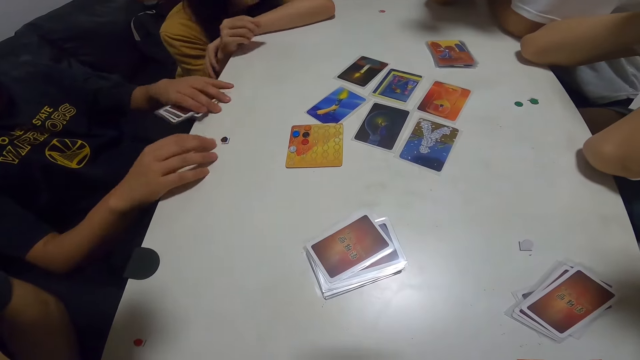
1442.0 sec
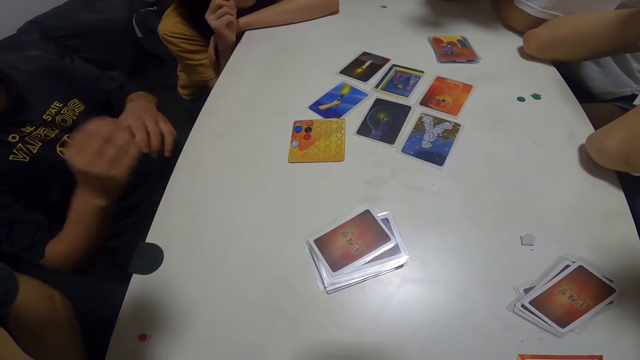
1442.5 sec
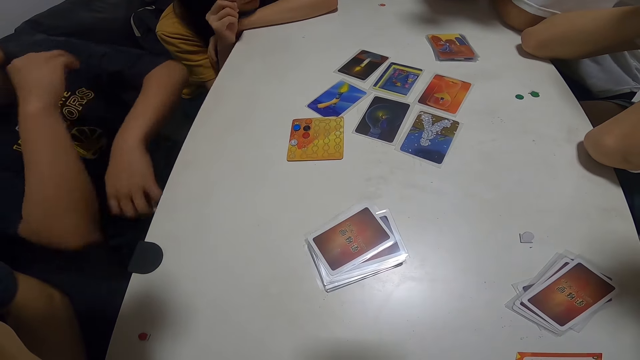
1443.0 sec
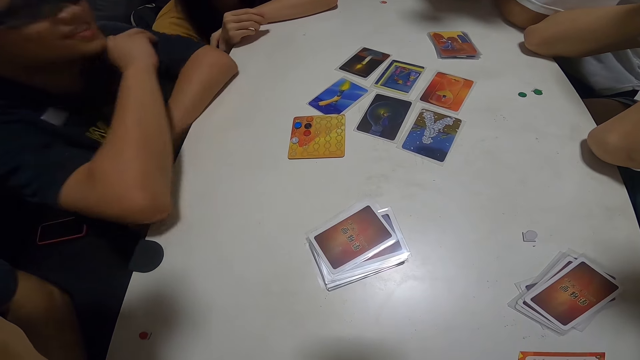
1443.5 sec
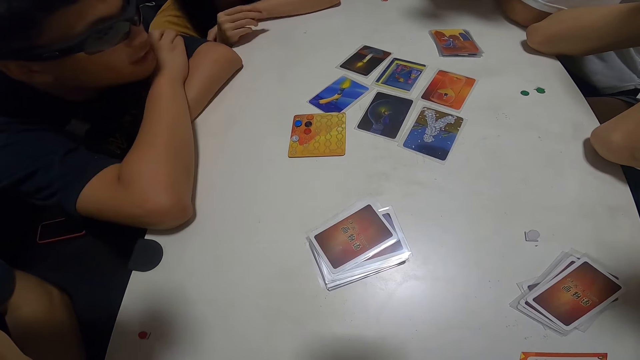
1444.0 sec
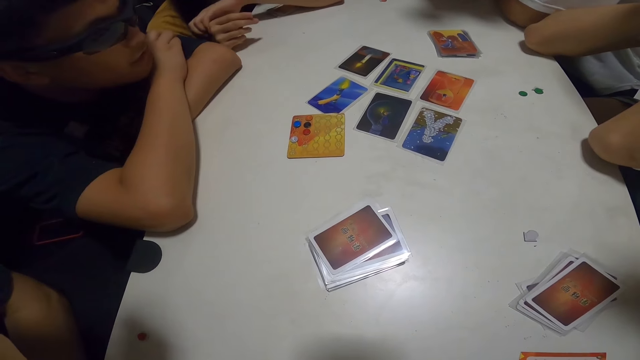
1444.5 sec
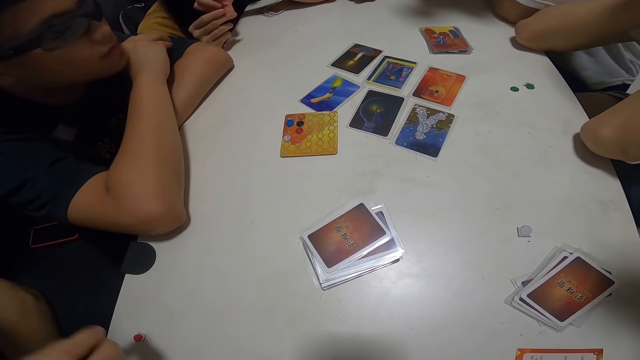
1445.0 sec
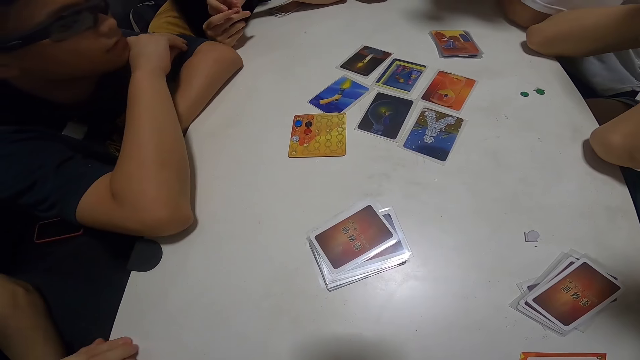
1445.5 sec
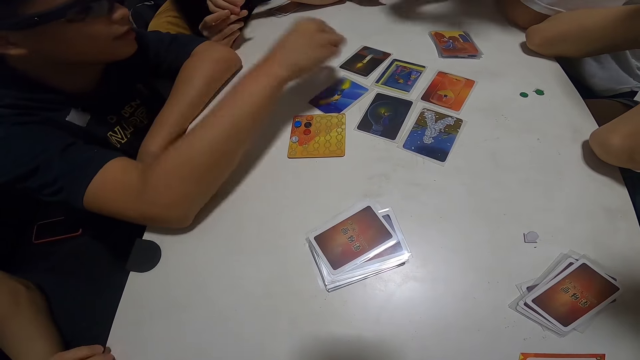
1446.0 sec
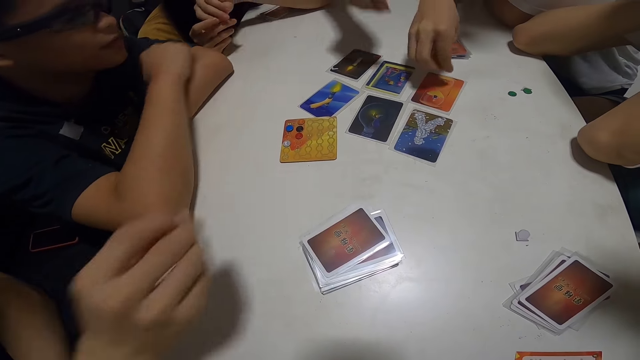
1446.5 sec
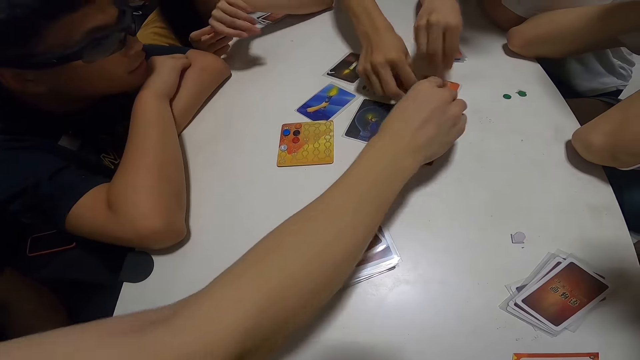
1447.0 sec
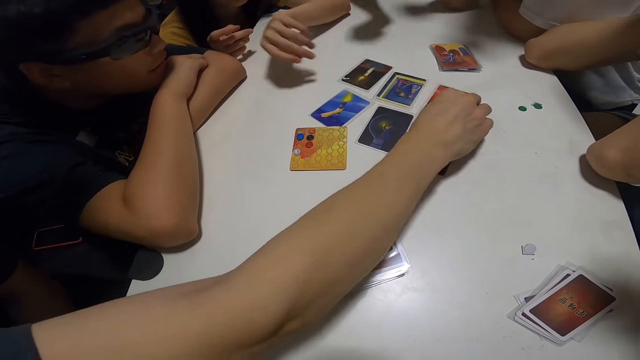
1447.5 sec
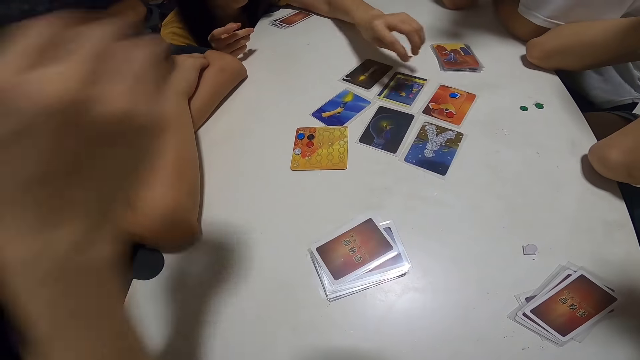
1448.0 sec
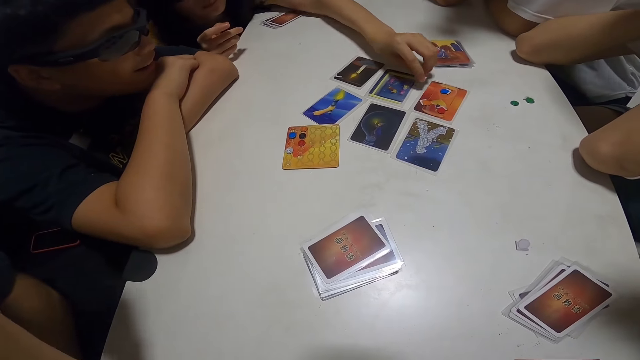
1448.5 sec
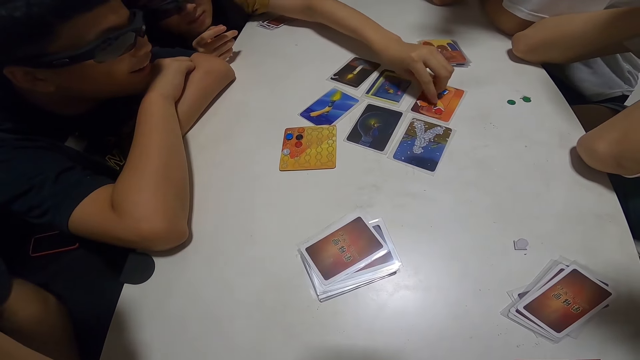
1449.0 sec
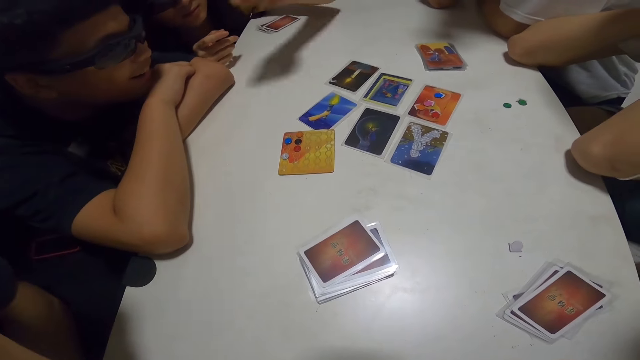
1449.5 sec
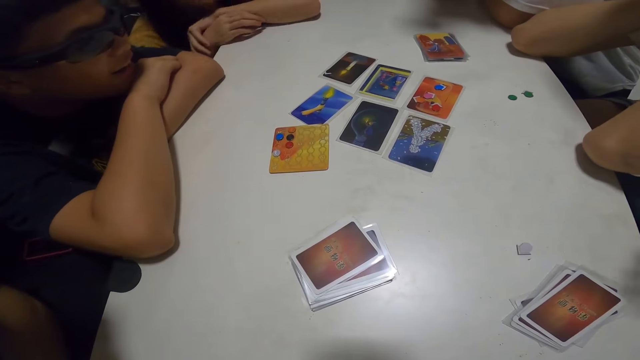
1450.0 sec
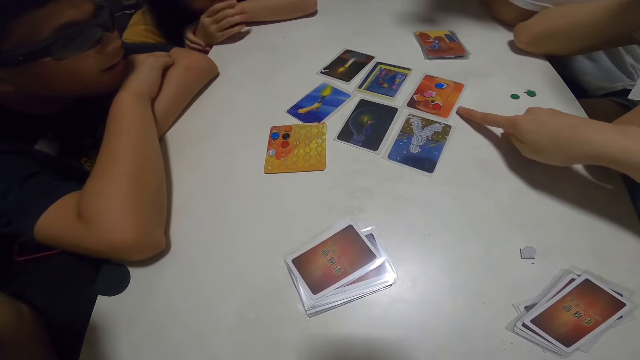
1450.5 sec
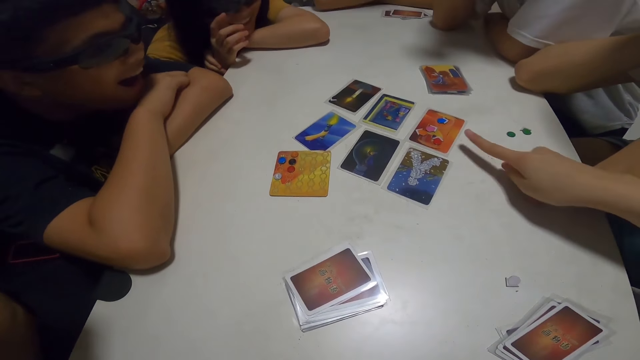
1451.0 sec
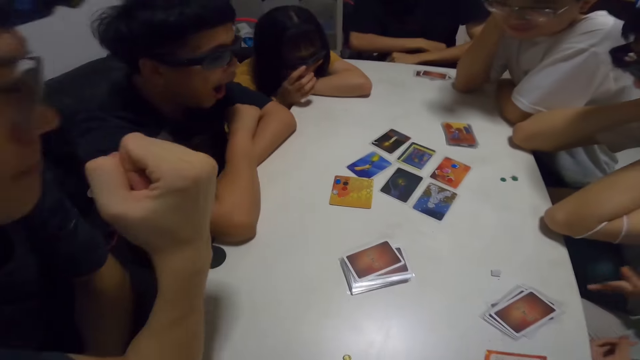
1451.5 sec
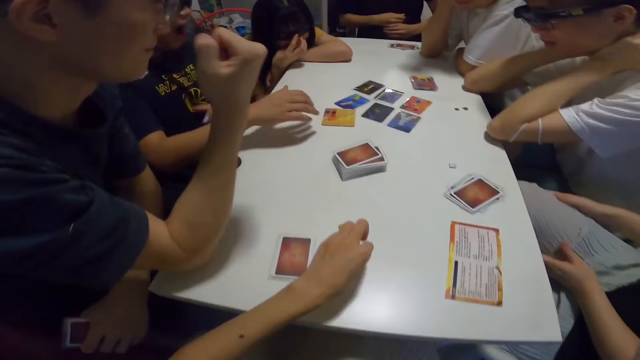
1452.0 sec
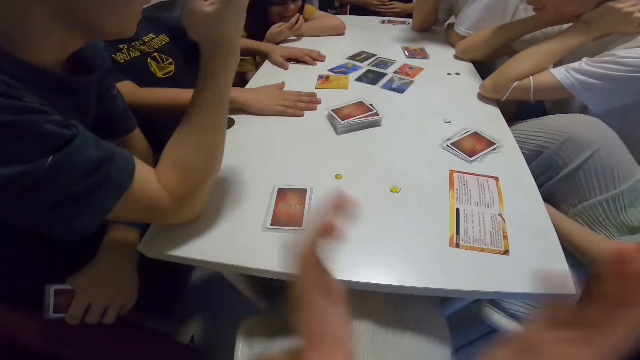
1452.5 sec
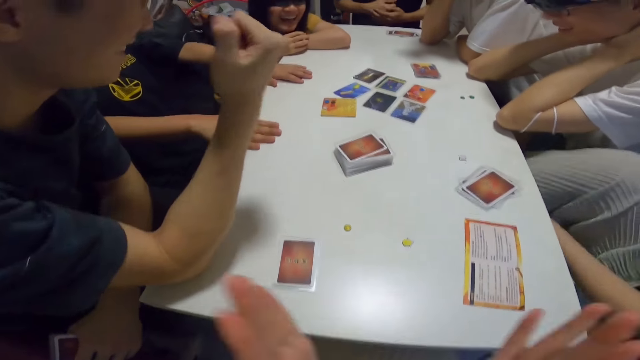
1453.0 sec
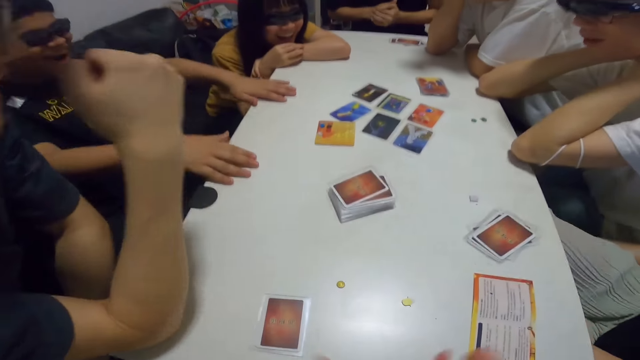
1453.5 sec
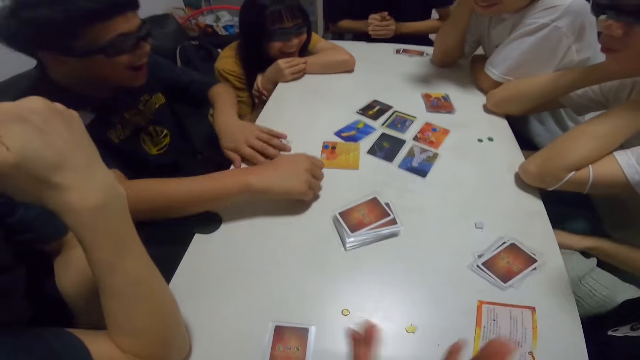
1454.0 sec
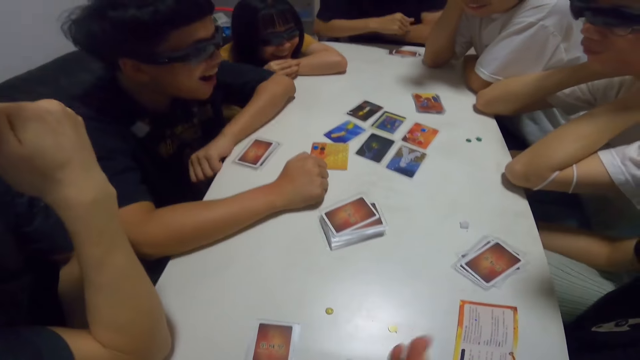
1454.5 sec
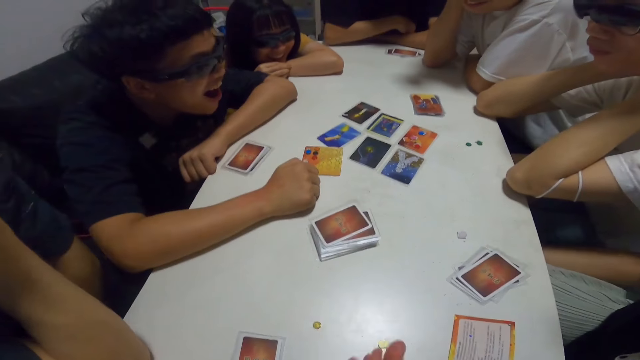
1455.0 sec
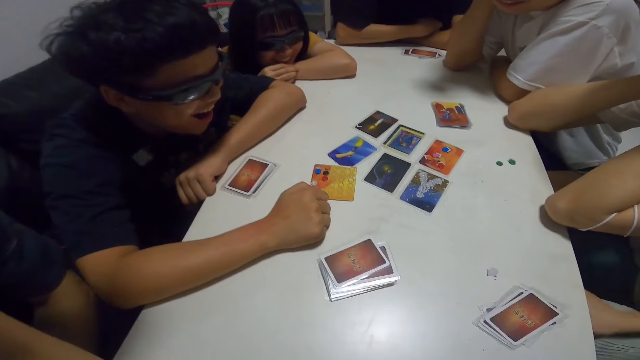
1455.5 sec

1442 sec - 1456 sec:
The camera wearer interacts with the group. A man puts his arms on the table. Three other men place their chips on the cards. A woman places the chip on a card. Another woman points on a card. The camera wearer touches a chip on the table. She claps her hands.

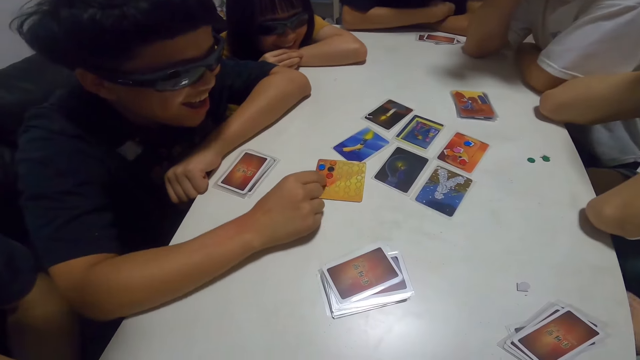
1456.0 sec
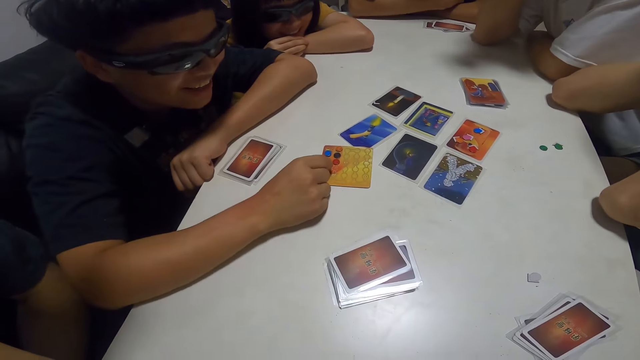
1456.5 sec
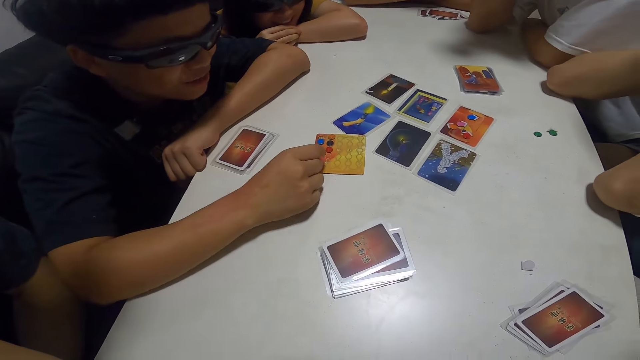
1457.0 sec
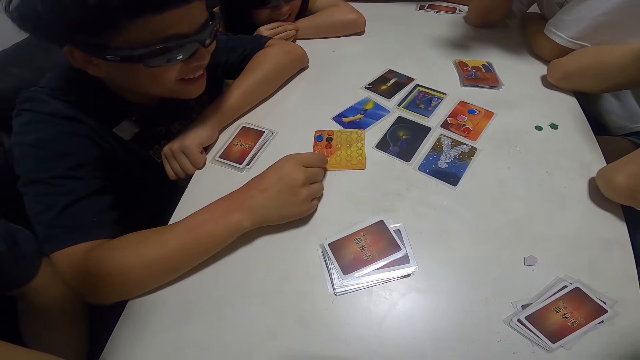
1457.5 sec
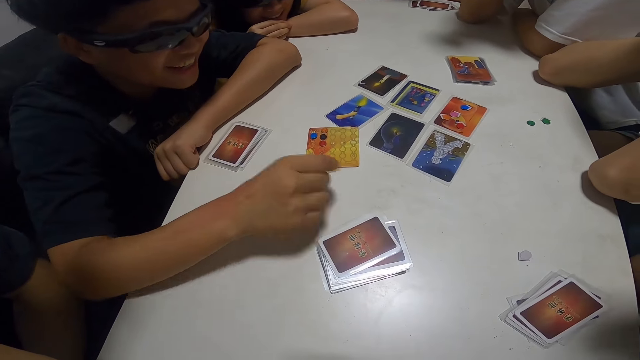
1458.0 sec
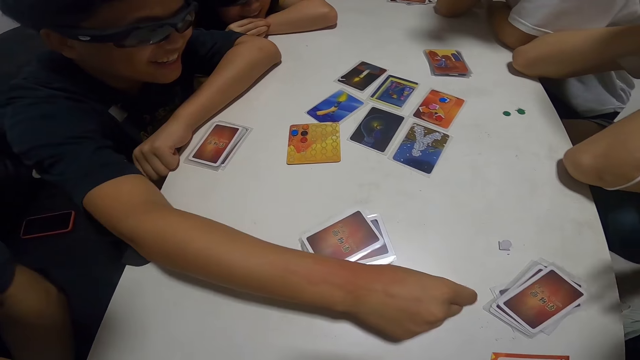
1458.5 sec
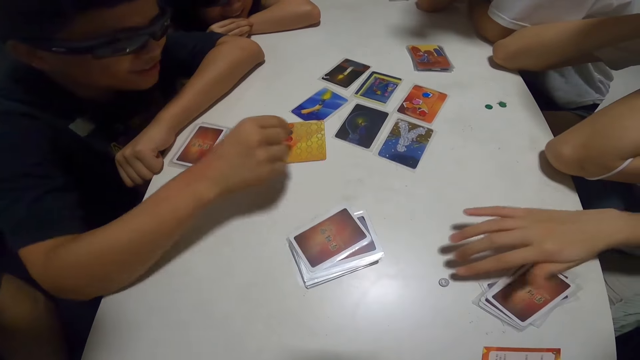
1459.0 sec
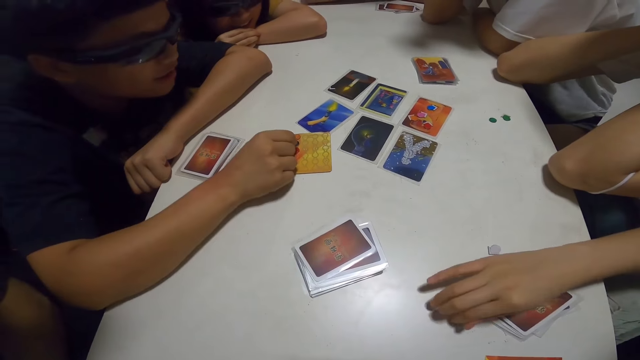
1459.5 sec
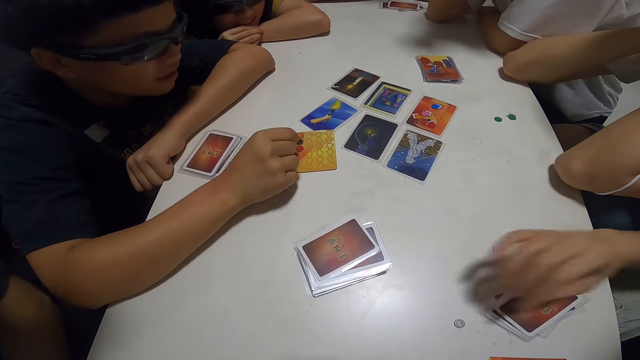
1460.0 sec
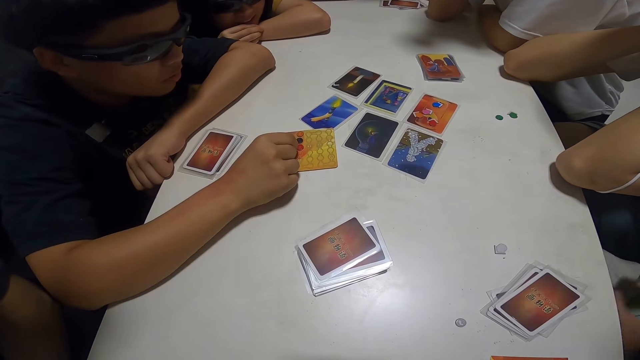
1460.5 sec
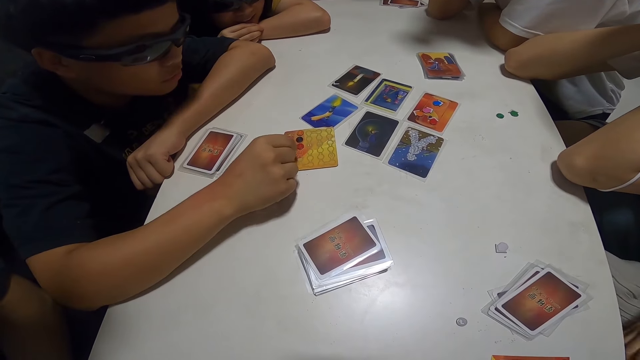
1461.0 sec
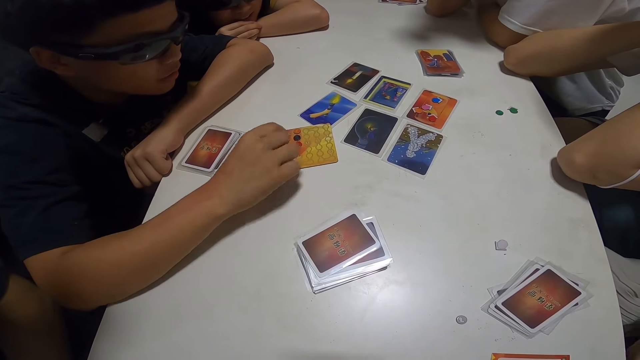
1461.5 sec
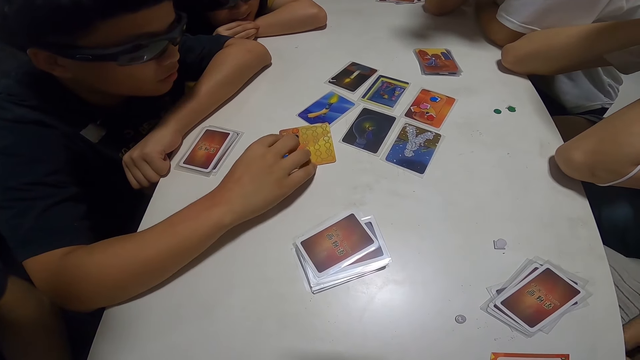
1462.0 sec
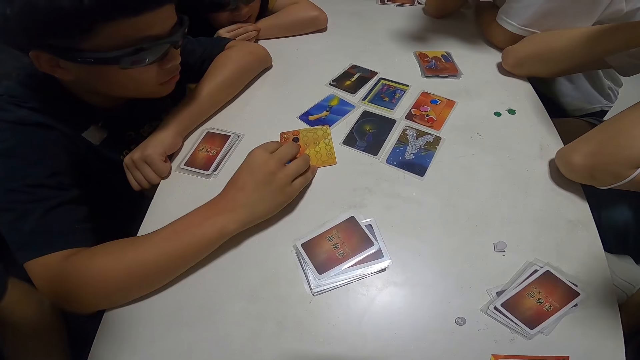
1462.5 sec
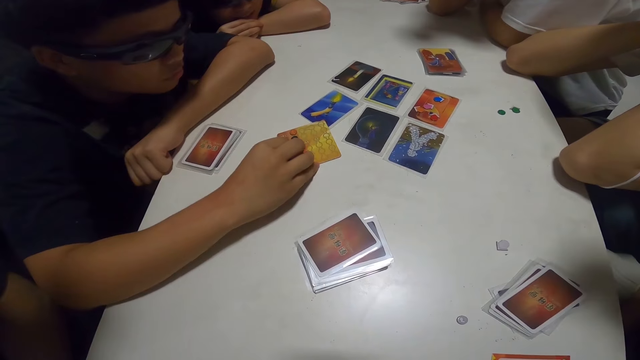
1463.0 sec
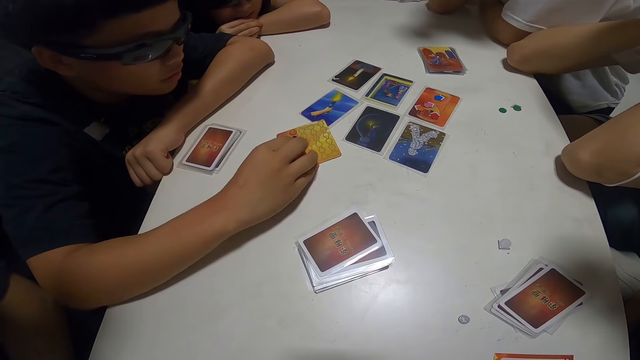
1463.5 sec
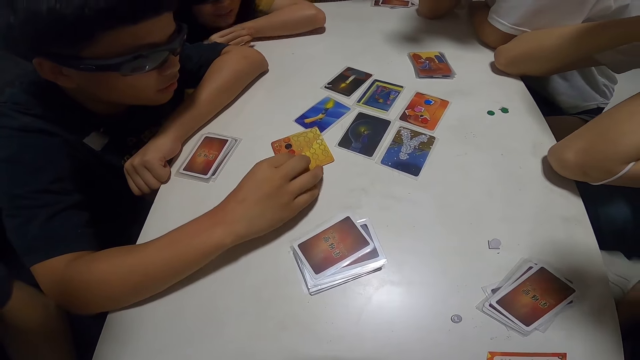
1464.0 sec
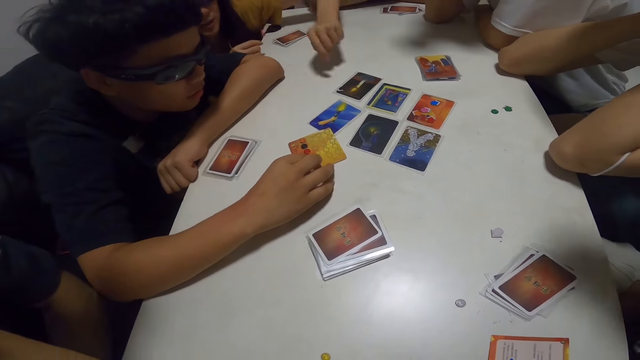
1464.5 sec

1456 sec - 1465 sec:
A man places his finger on a card. The man gives a chip to a woman. The woman picks up the chip. The man counts the chips on the card.
